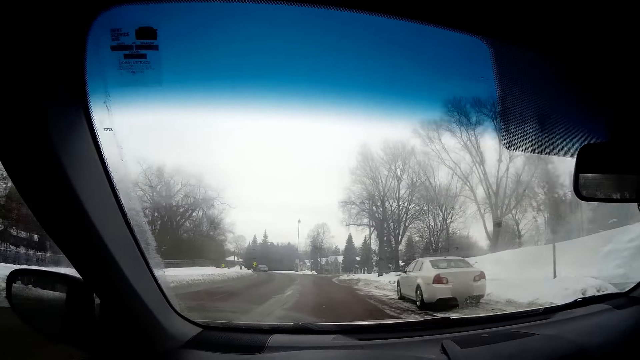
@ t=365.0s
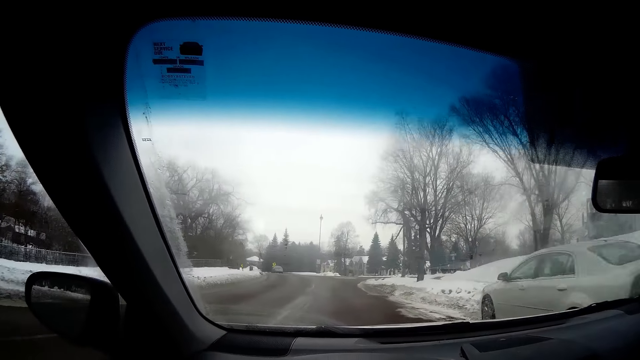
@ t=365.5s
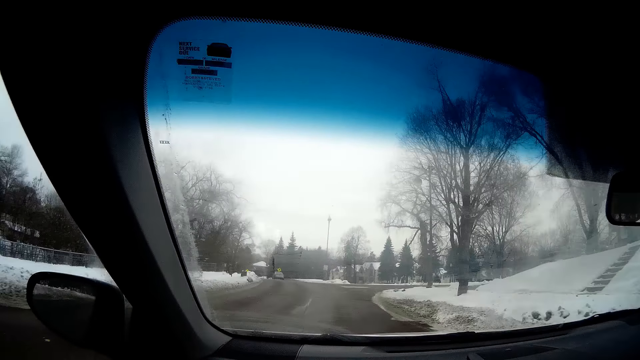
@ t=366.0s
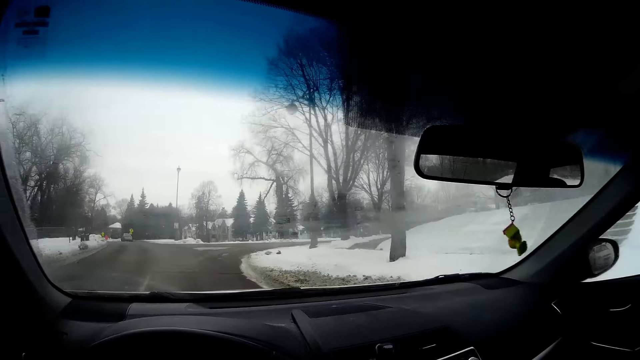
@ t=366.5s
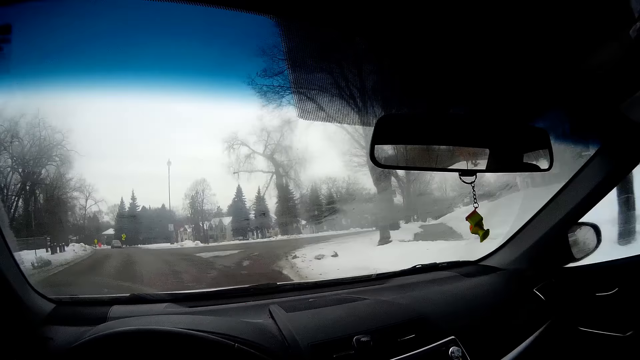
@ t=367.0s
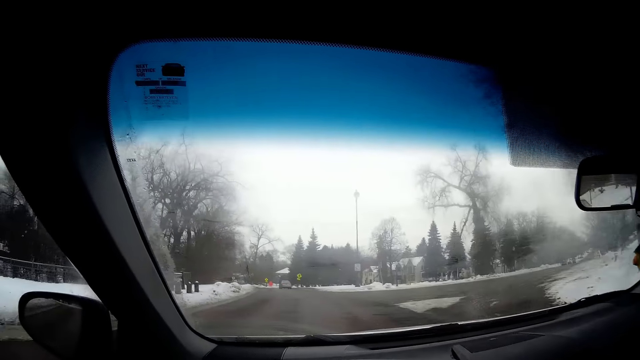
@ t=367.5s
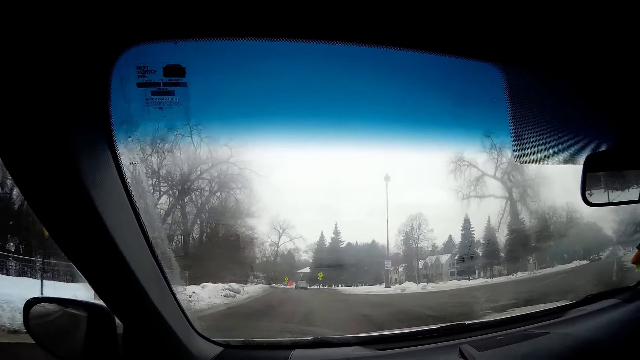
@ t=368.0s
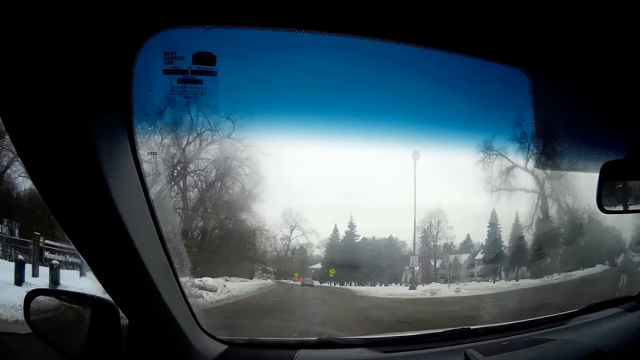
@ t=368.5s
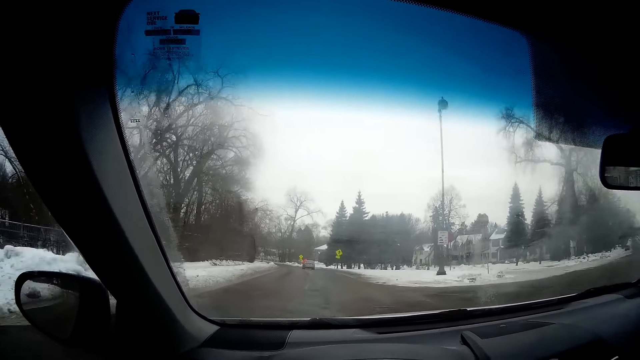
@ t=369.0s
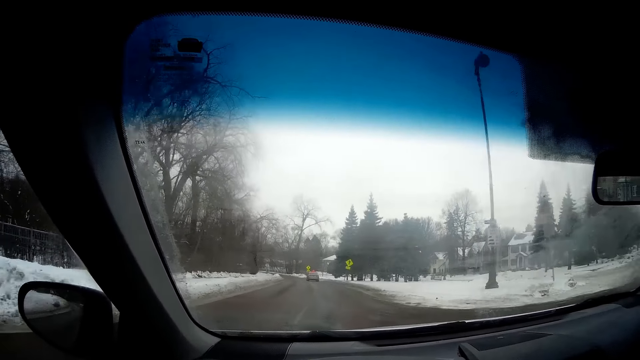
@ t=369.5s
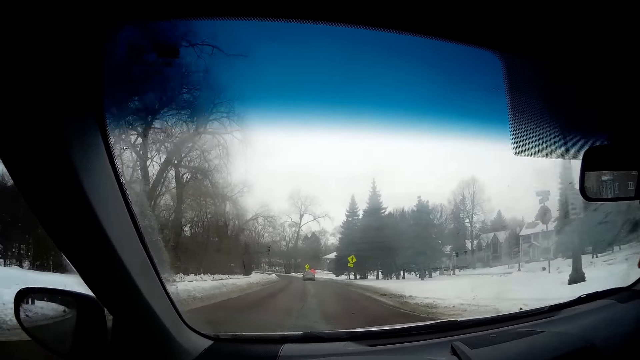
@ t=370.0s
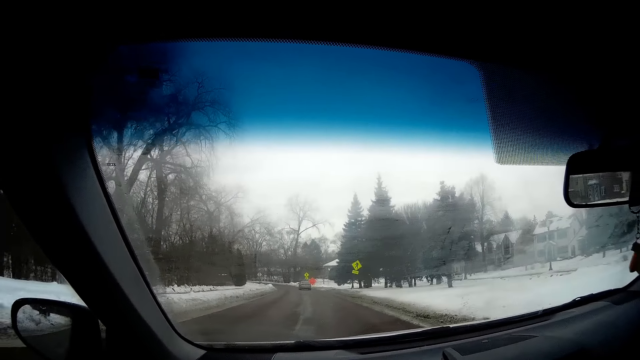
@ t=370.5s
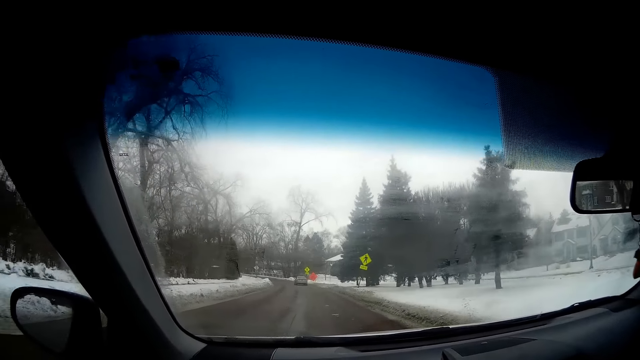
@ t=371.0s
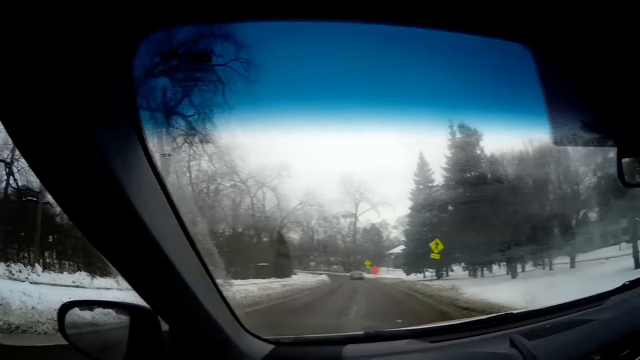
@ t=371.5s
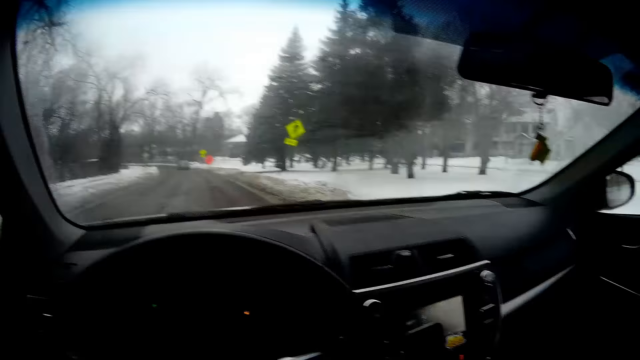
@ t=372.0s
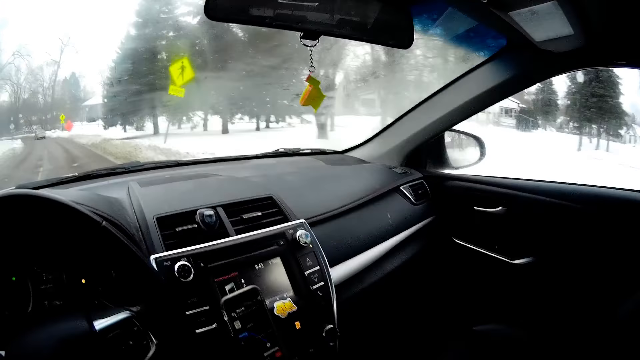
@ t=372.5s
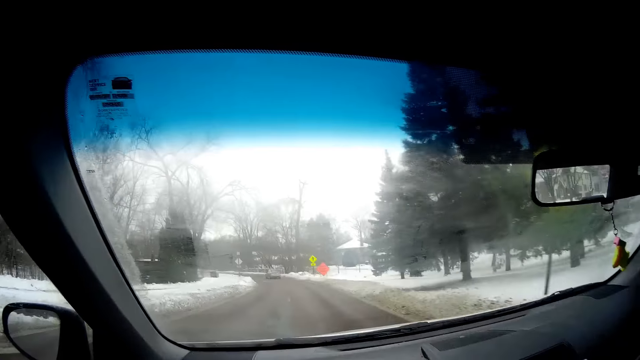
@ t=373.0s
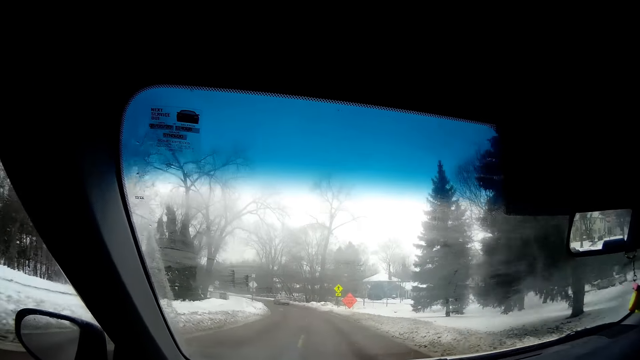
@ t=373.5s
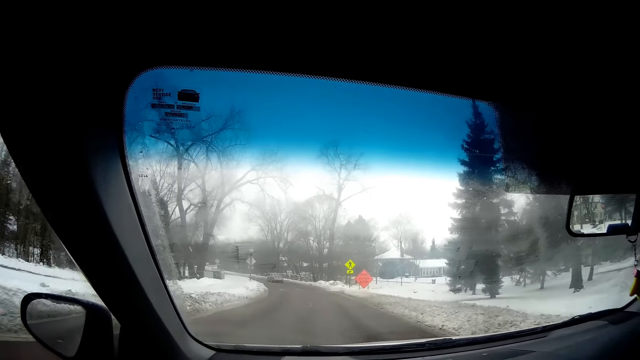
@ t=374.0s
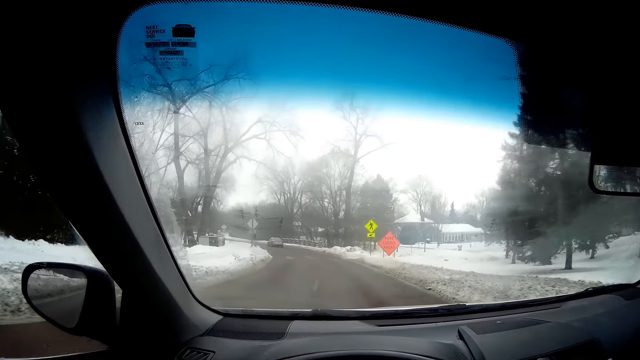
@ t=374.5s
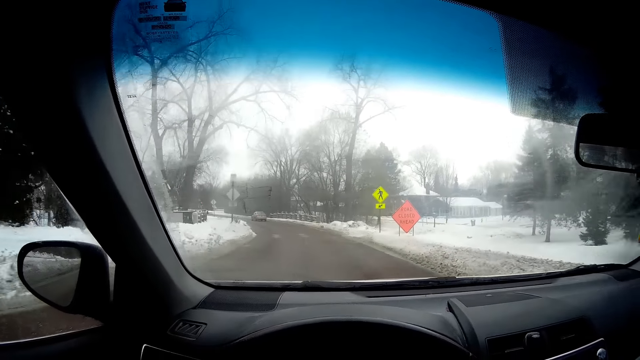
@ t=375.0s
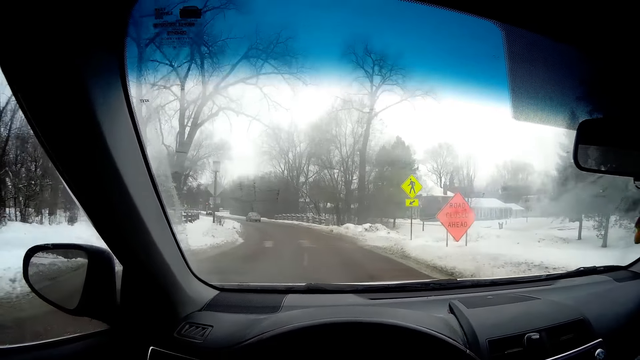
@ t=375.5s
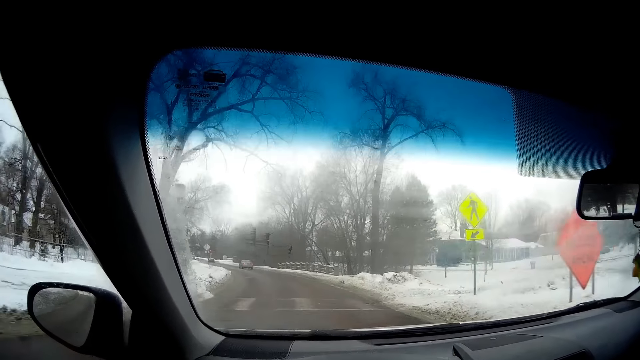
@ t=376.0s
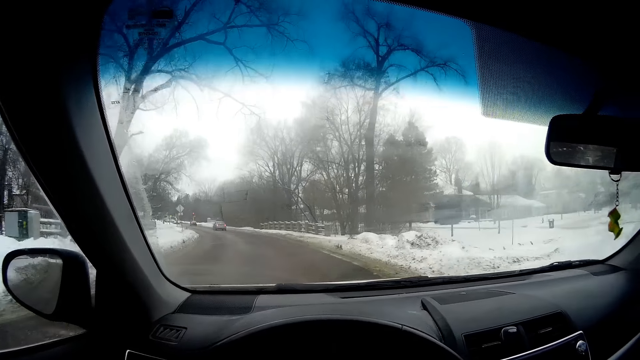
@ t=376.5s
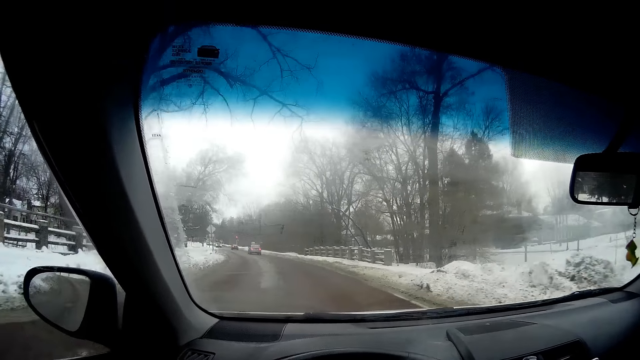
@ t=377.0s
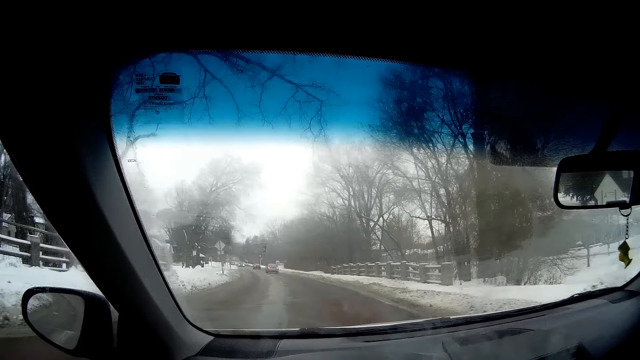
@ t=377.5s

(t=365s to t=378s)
The camera wearer raises his right hand. He moves the hand. A silver car drives in front of the camera wearer. The camera wearer drives the car.

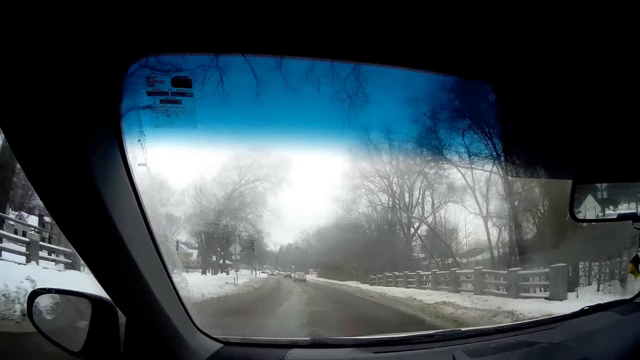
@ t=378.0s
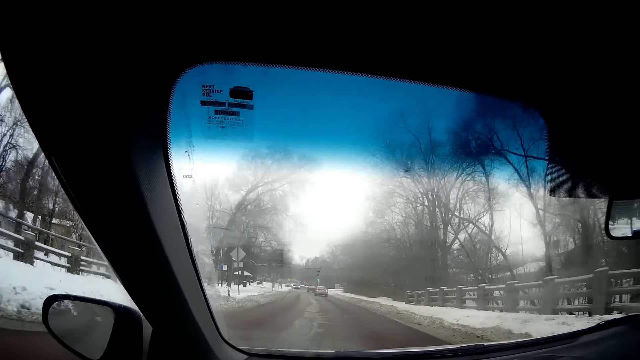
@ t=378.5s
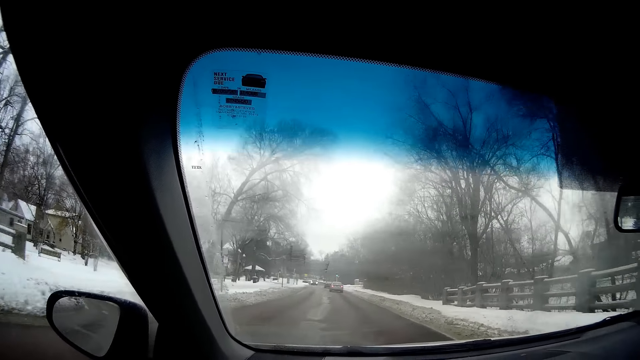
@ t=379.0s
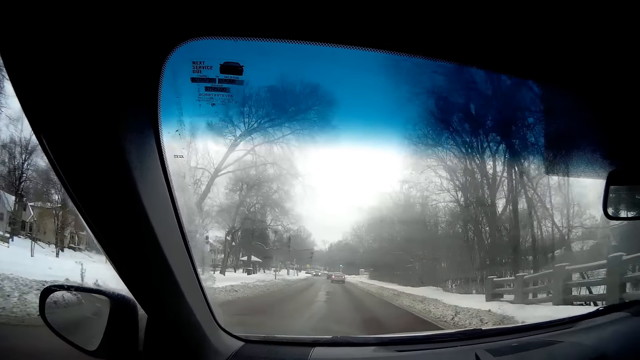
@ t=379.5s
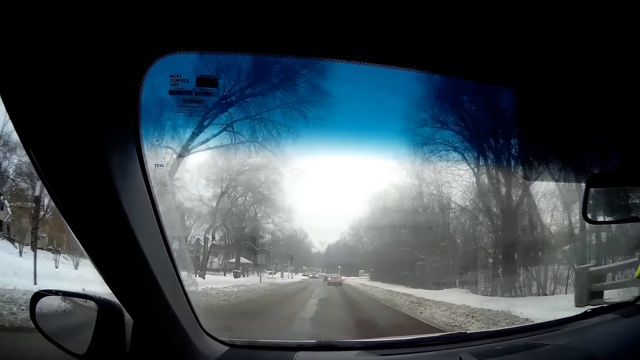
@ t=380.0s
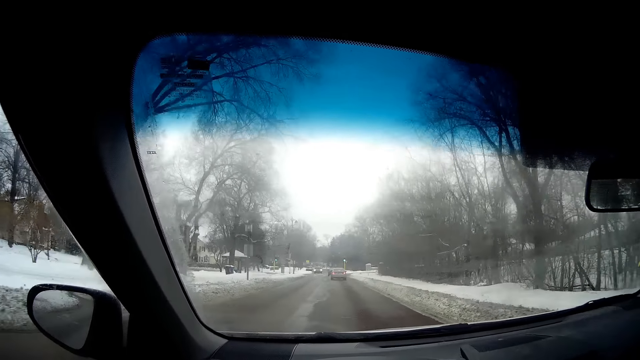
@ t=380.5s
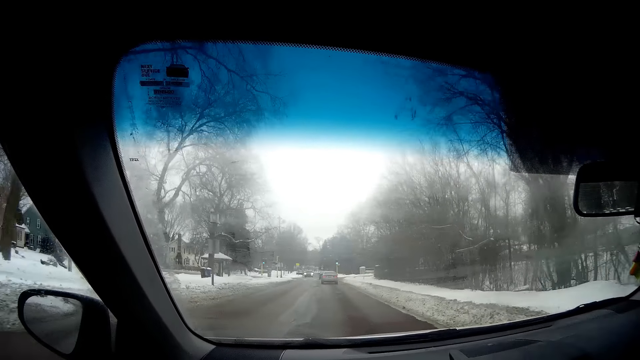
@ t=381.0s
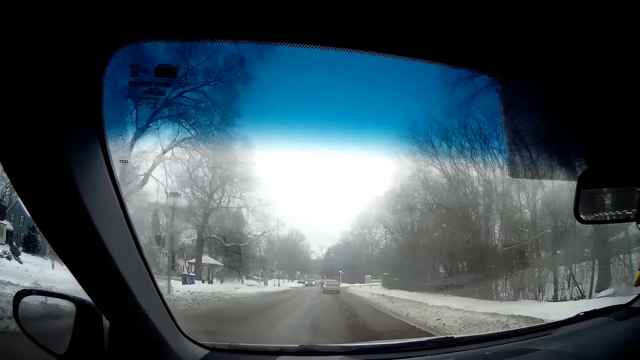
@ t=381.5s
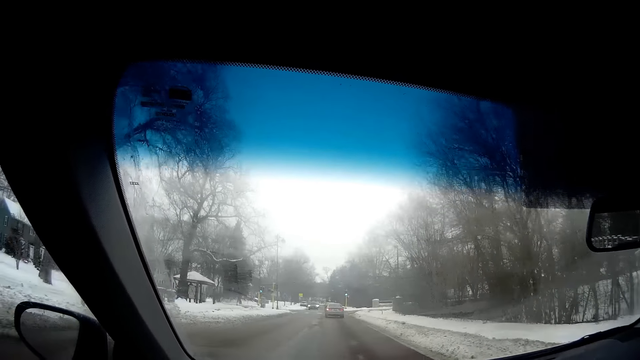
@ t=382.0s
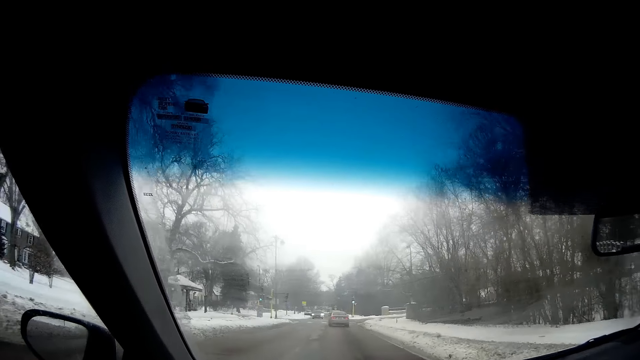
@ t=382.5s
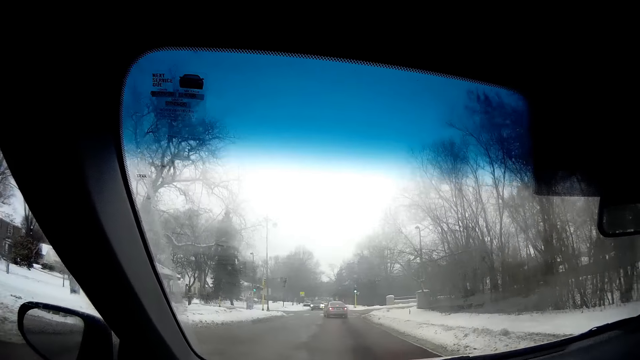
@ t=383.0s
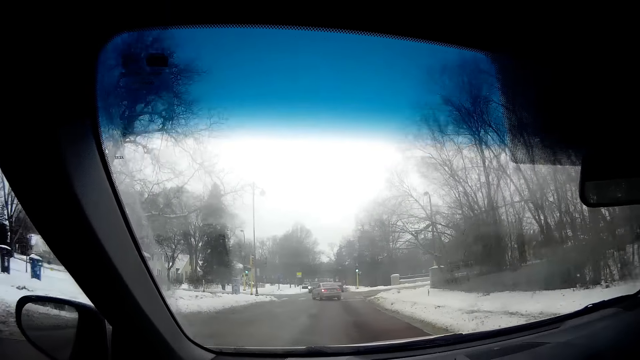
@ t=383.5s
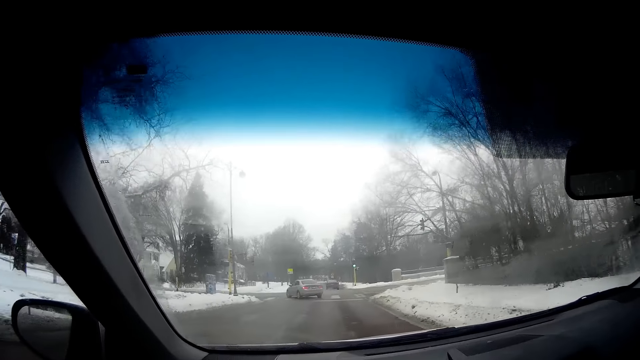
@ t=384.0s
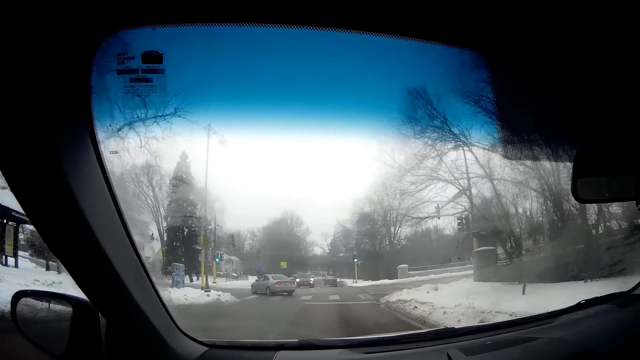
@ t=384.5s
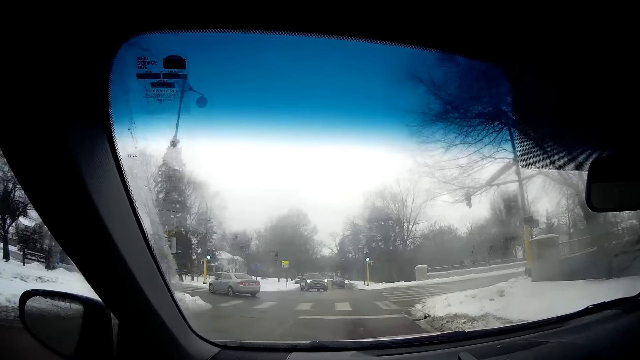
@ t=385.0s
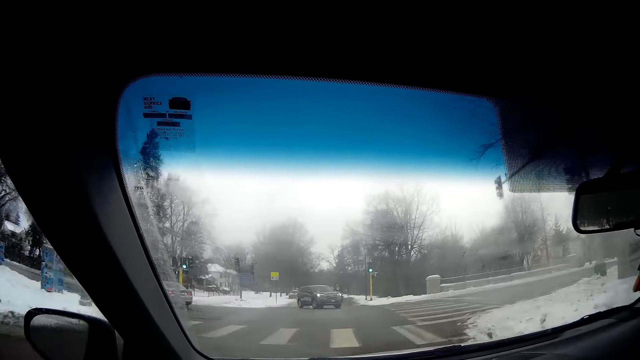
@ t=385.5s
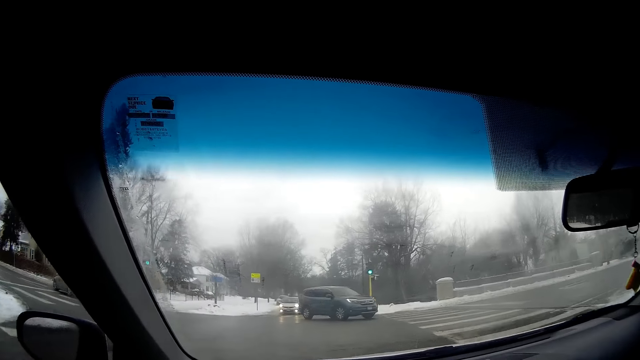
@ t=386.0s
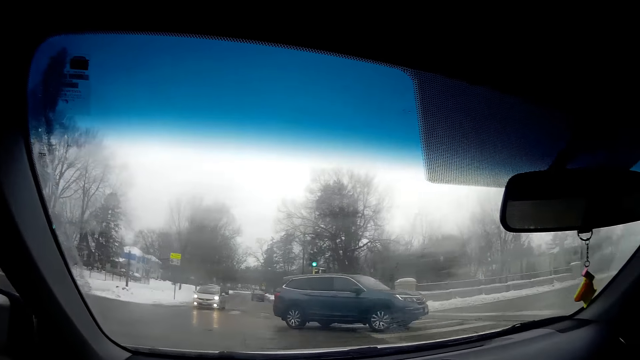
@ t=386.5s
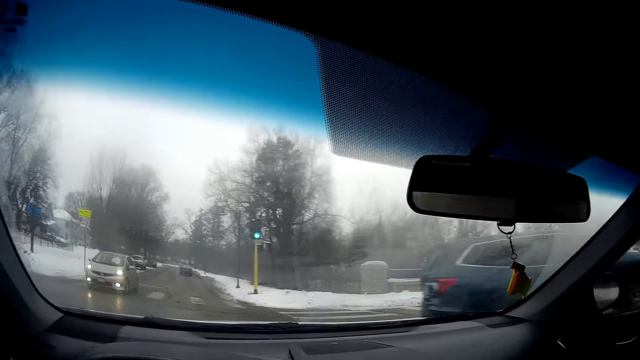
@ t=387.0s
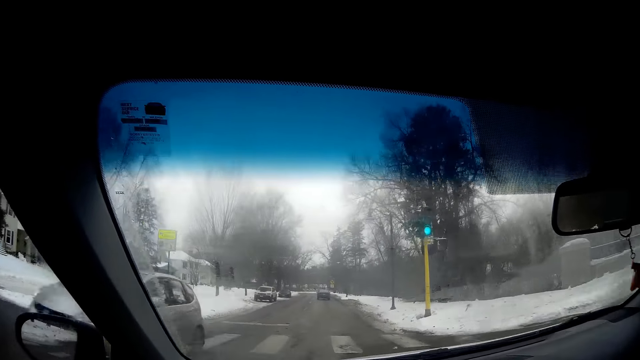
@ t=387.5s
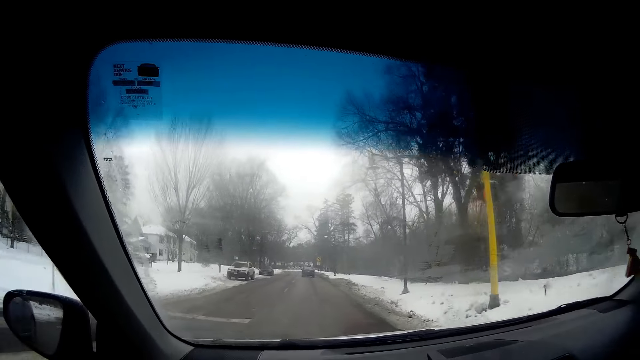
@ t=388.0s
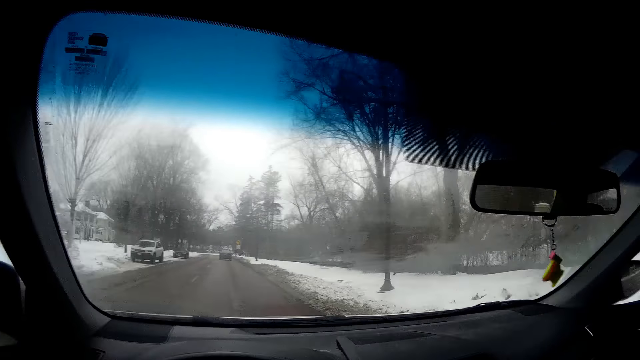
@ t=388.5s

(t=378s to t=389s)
A black car drives across the camera wearer. A silver car drives past the camera wearer.
